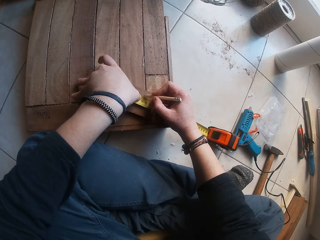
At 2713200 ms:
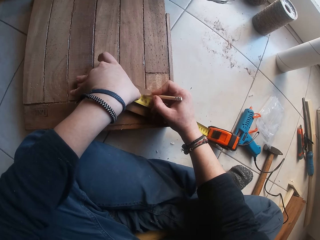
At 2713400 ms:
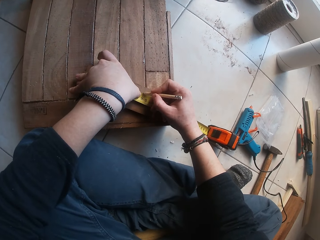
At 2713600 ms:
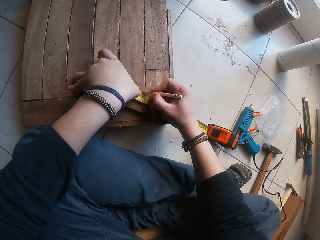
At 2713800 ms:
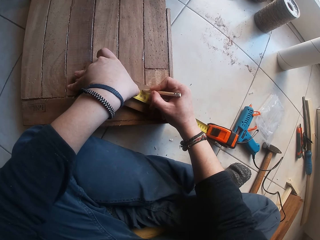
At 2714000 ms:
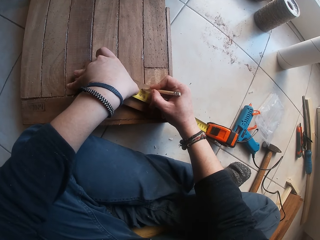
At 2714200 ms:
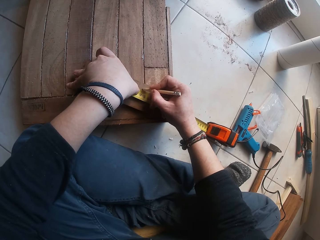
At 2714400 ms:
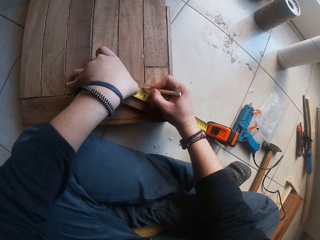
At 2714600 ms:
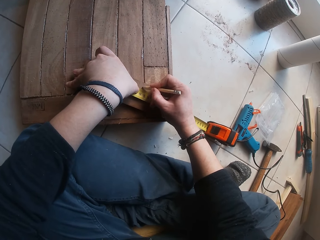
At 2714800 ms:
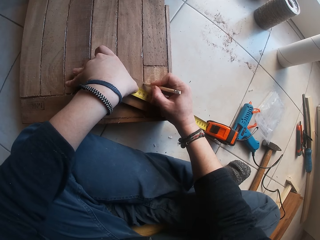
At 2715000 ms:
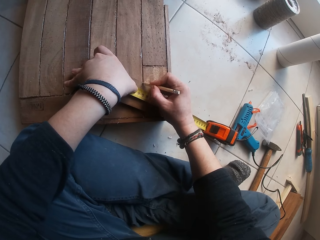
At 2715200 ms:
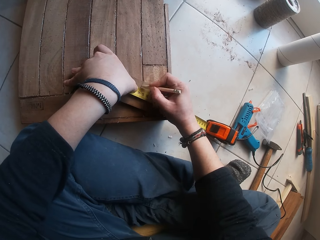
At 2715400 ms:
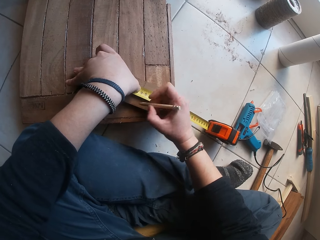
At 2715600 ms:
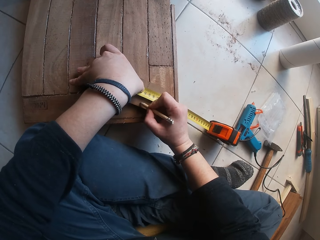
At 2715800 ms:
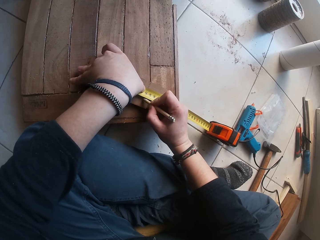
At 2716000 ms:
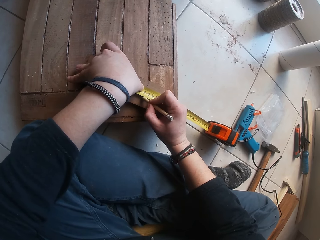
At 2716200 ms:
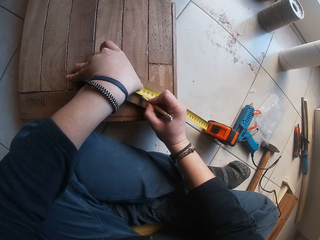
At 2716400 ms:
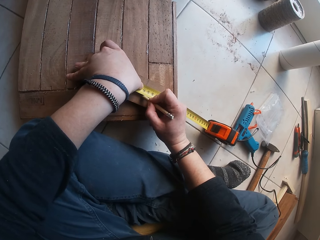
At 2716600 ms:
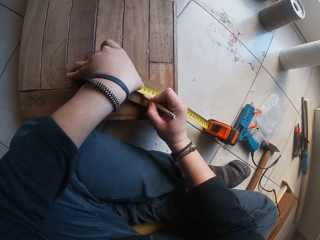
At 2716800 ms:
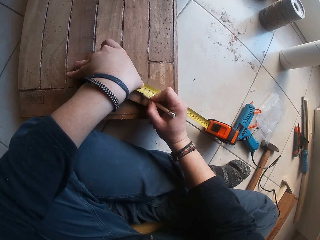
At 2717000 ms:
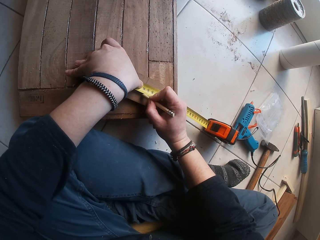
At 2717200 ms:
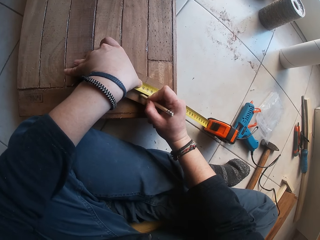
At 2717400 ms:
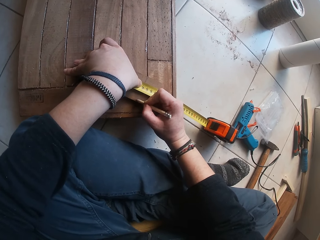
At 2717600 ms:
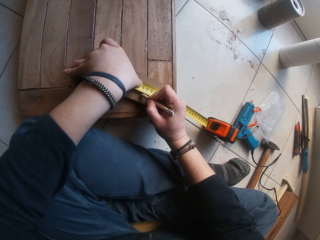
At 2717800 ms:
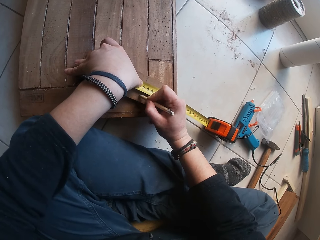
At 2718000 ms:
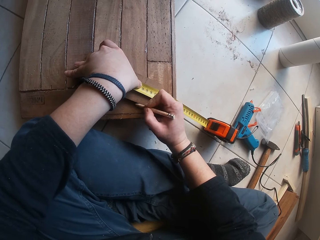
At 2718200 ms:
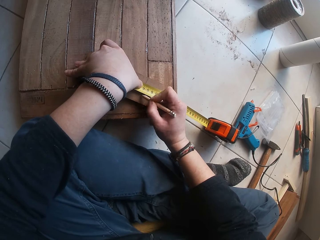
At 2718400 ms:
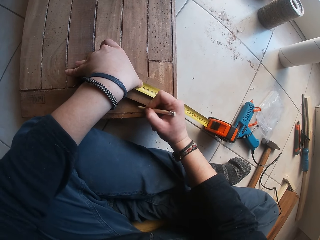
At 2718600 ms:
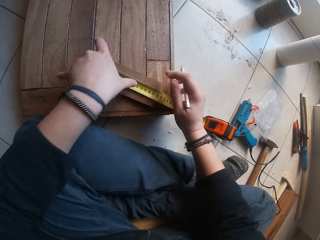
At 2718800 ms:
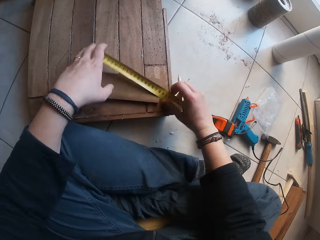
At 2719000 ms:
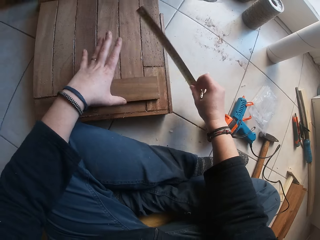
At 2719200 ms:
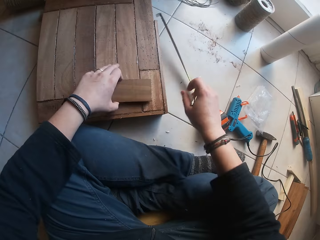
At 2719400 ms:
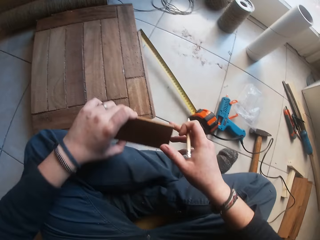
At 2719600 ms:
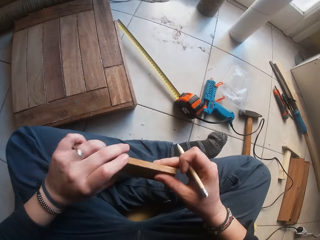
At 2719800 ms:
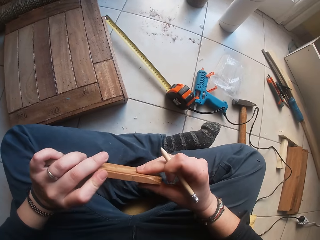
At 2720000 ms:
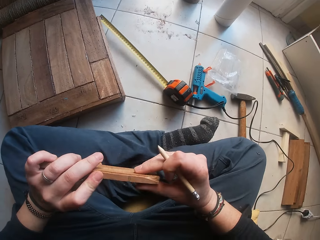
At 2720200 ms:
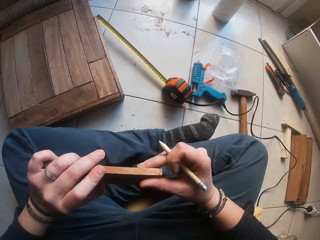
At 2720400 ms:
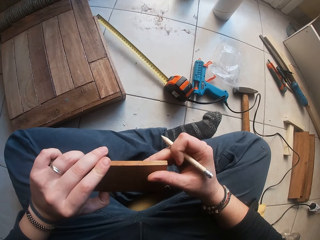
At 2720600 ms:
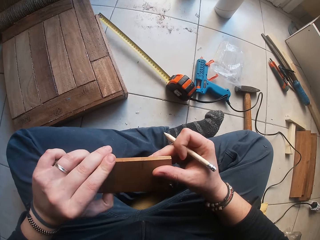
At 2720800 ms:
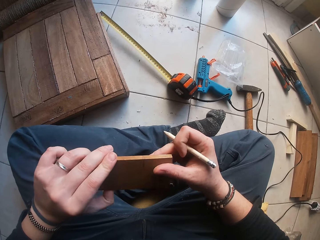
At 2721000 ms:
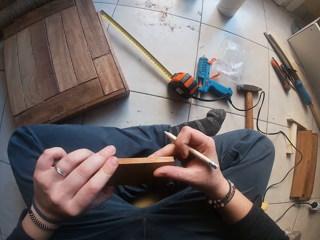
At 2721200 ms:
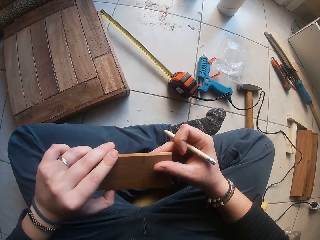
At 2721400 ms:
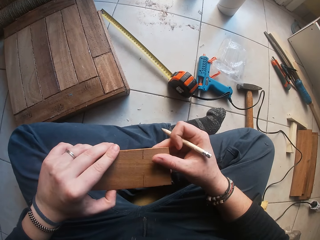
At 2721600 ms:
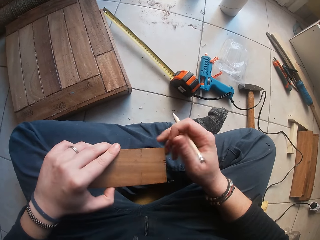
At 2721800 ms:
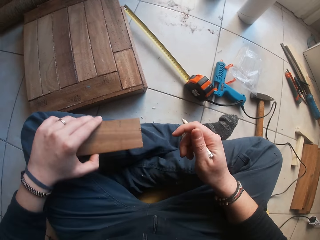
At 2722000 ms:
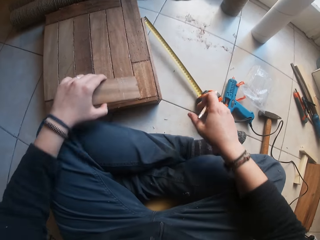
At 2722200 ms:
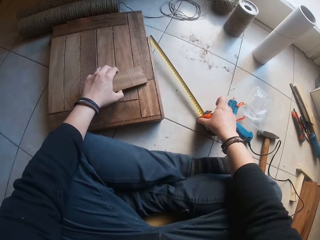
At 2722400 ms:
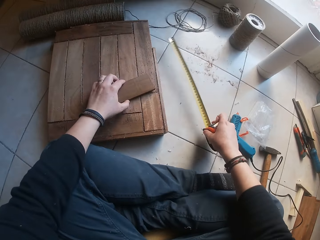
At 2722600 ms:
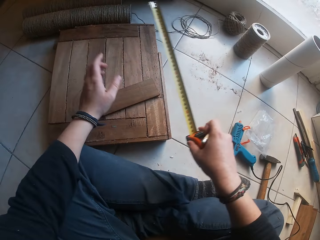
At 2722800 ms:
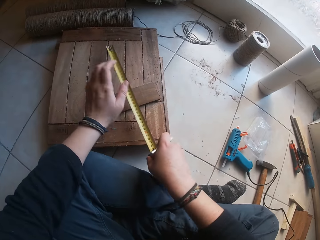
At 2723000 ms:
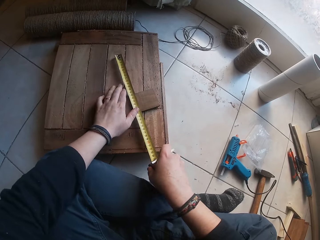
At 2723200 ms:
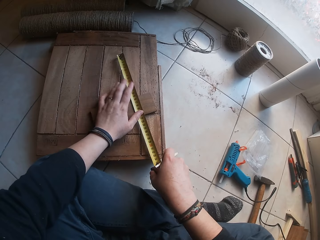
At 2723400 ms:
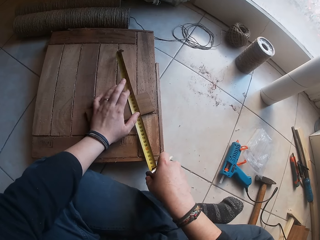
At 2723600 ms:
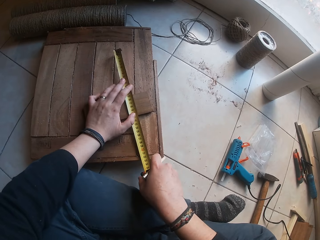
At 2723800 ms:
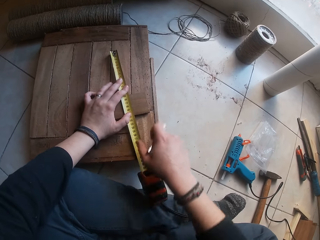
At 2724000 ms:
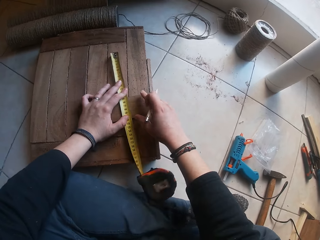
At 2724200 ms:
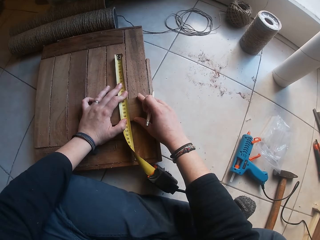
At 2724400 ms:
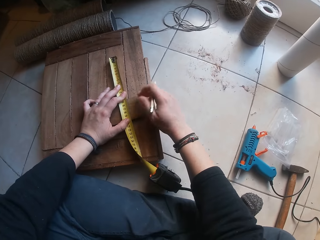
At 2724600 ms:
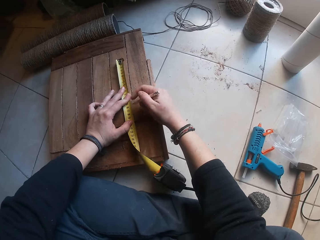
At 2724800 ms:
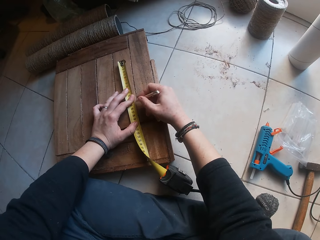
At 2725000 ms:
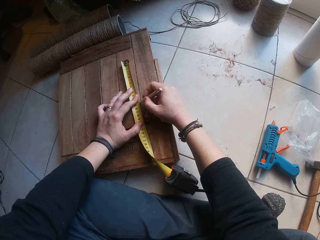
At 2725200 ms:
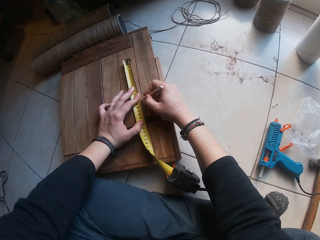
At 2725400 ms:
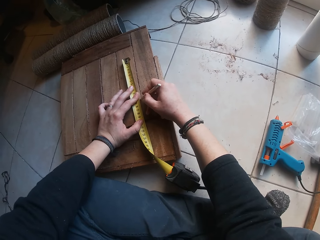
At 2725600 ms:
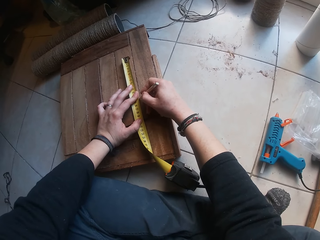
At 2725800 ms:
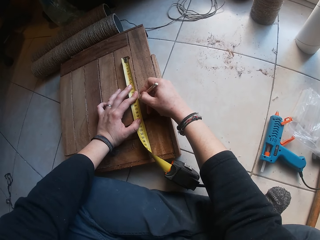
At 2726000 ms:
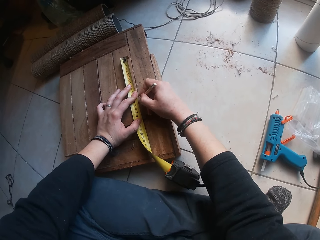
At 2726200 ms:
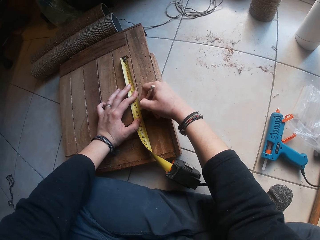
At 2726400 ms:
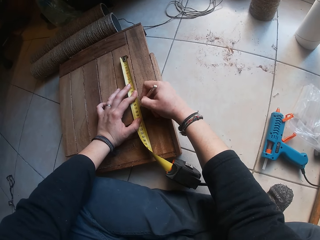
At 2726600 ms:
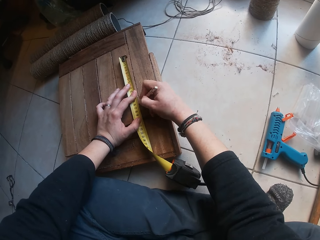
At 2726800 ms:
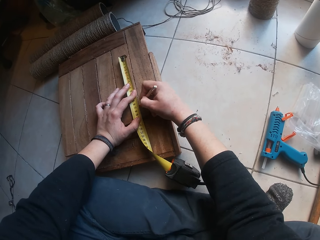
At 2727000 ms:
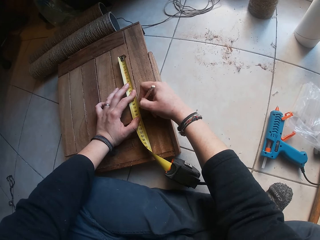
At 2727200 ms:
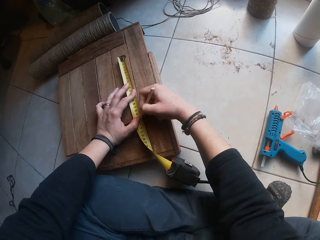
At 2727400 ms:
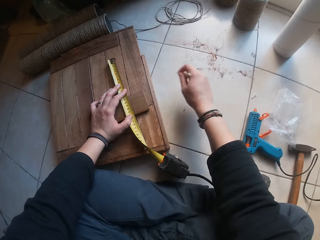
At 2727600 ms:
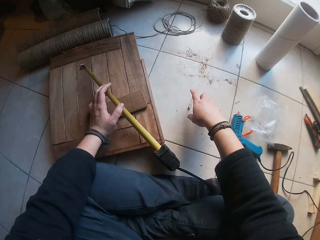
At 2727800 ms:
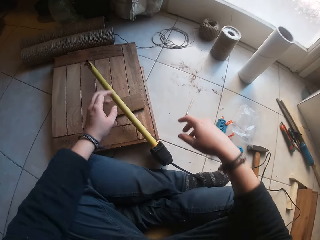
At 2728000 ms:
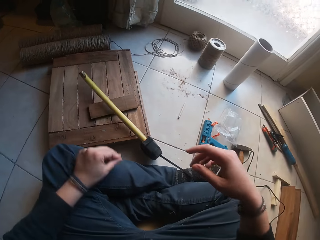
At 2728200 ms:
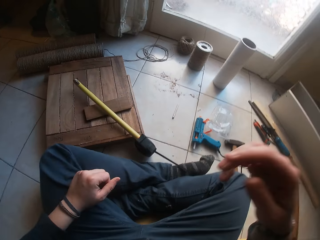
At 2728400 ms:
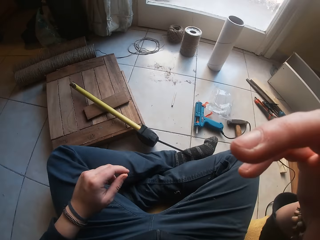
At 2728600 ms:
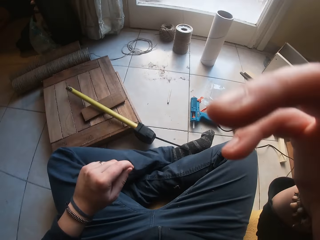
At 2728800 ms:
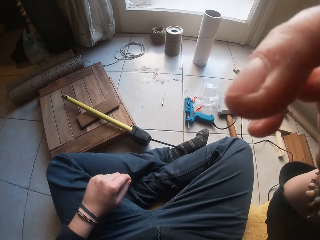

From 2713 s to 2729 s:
The camera wearer marks the piece of wood on the piece of wood on the floor with the pencil in his right hand. He moves the tape measure on the piece of wood on the floor to the floor with his right hand. He picks up the piece of wood on the piece of wood on the floor with his left hand. He holds the piece of wood in his left hand with his right hand. He looks at the piece of wood. He picks up the tape measure on the floor with his right hand. He drops the piece of wood in his left hand to the piece of wood on the floor. He measures the piece of wood on the piece of wood on the floor with the tape measure in his right hand. He marks the piece of wood on the piece of wood on the floor with the pencil in his right hand. He drops the pencil on the floor. He puts the tape measure on the wood. He lifts the hands.
